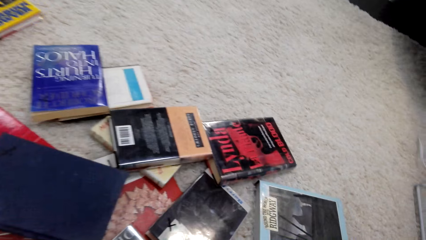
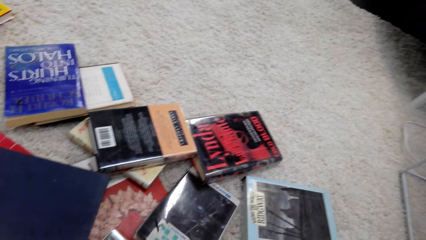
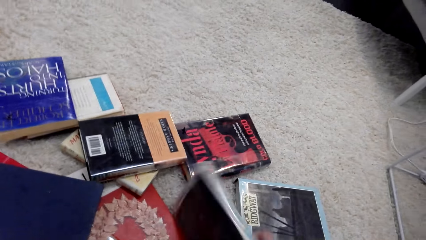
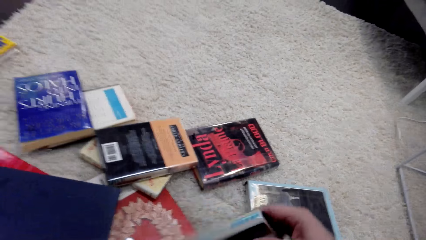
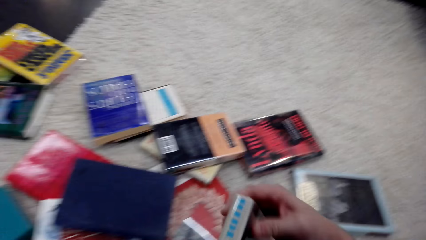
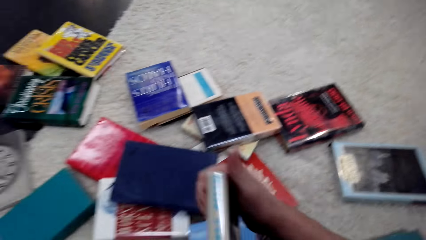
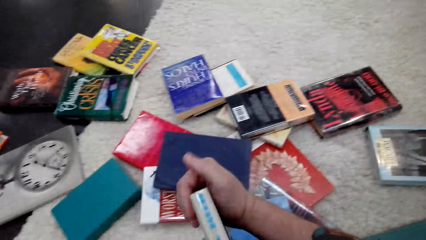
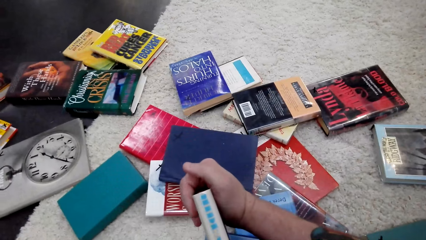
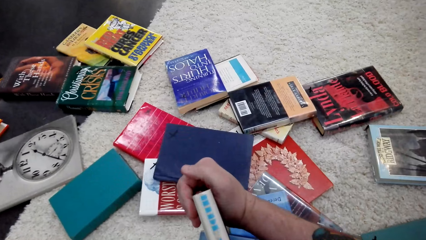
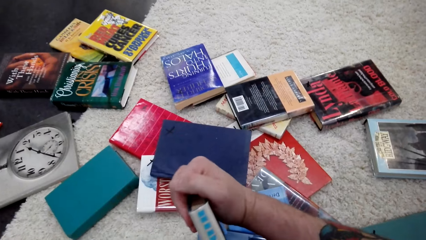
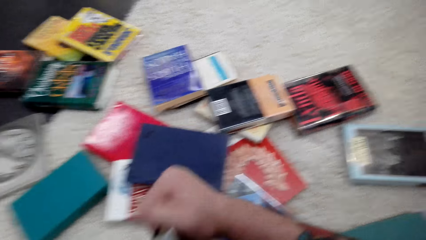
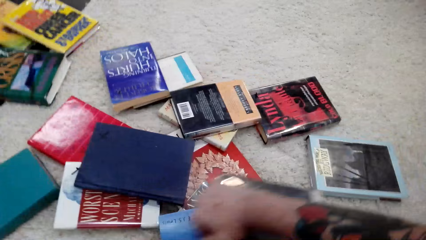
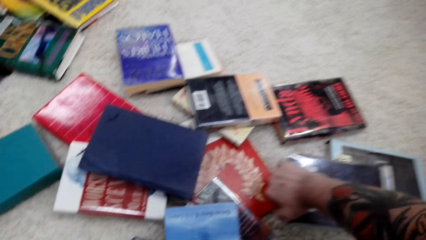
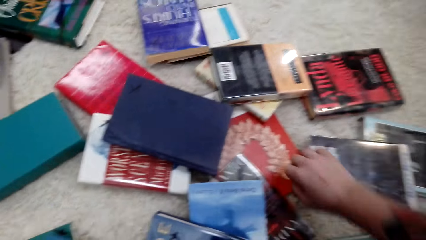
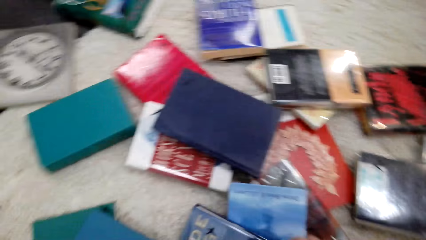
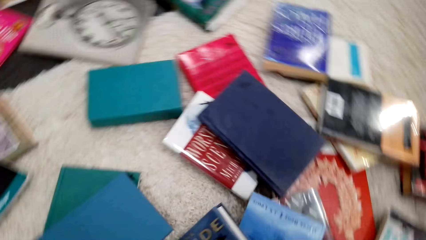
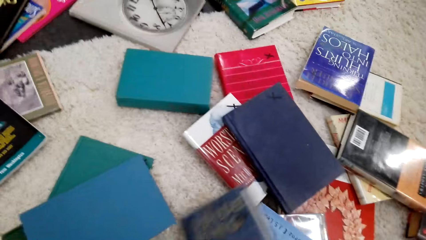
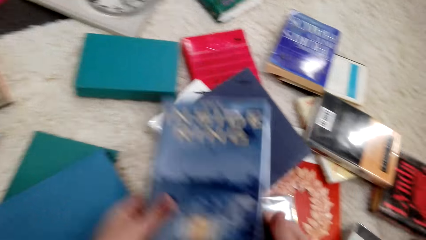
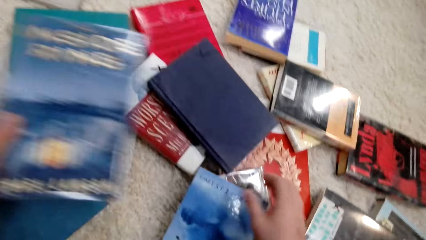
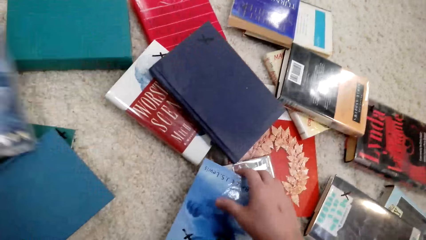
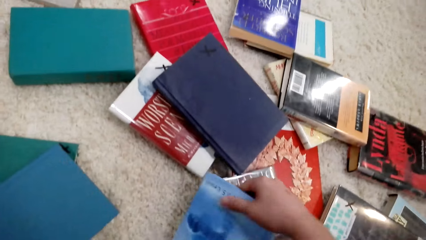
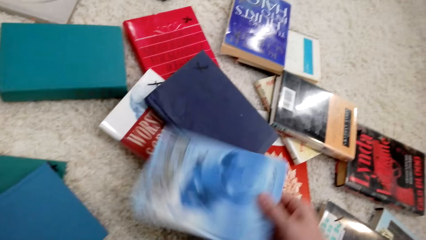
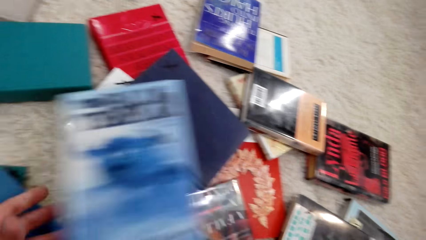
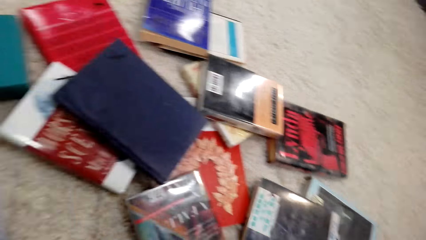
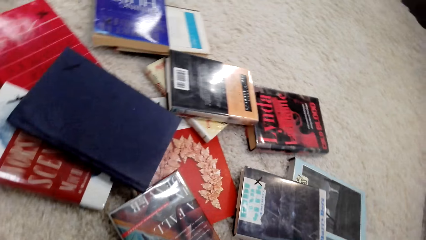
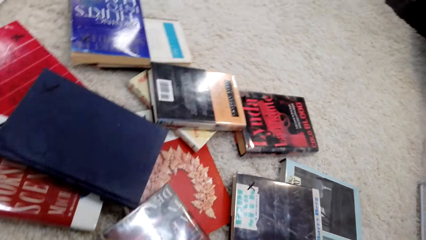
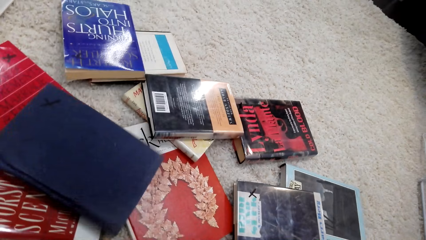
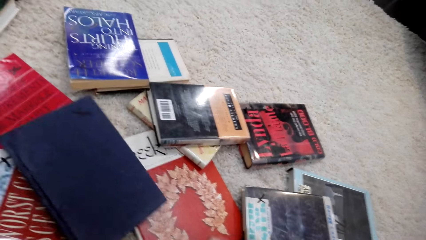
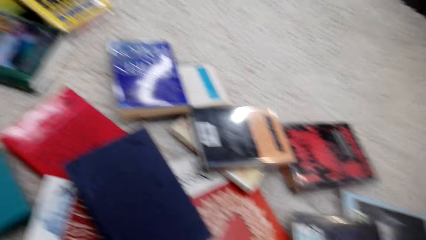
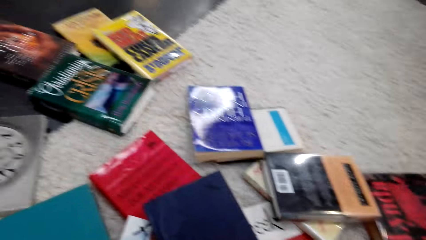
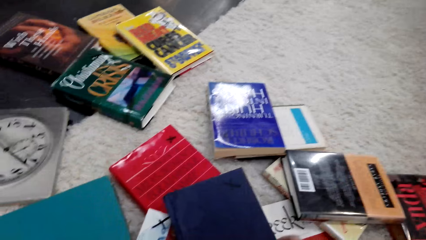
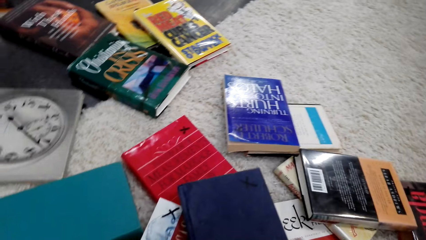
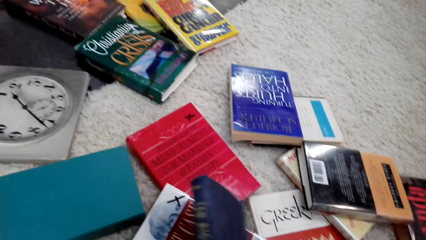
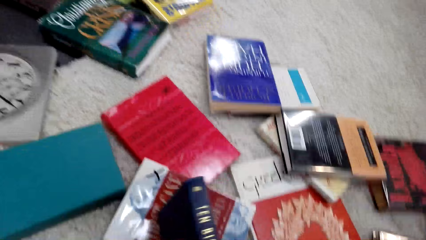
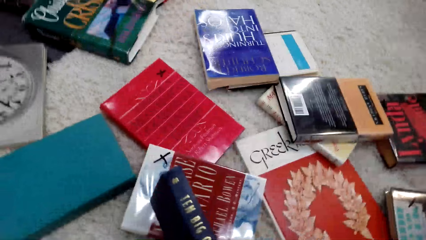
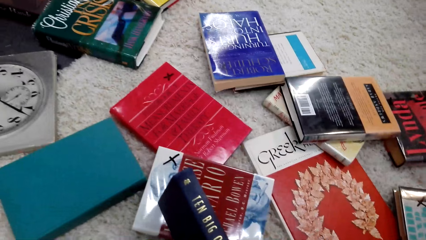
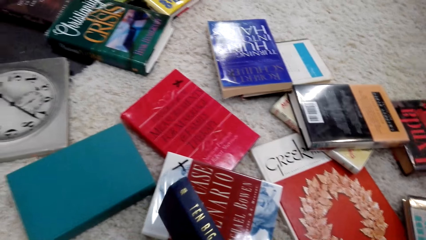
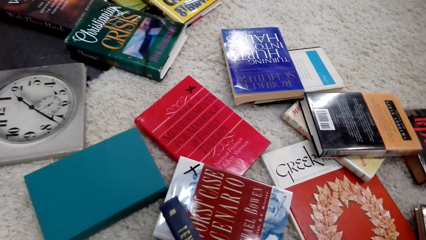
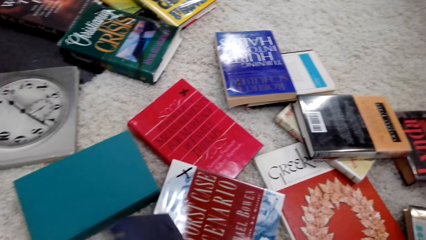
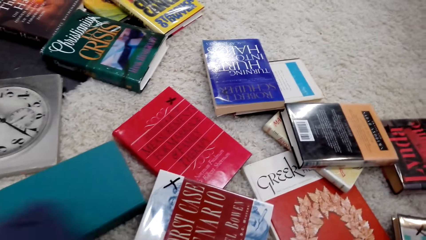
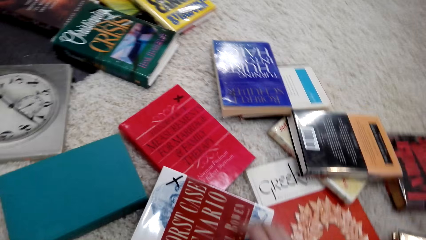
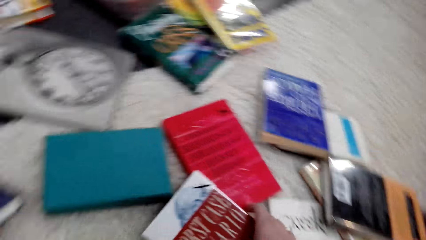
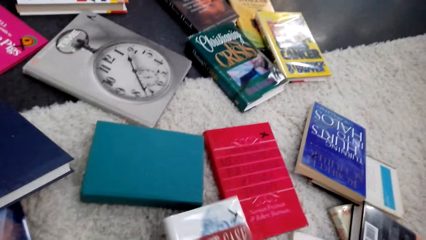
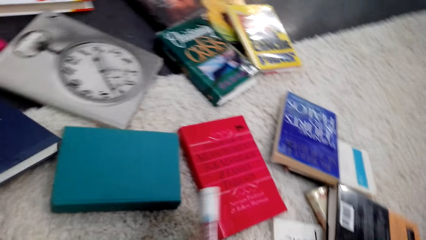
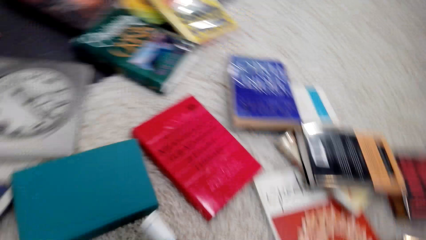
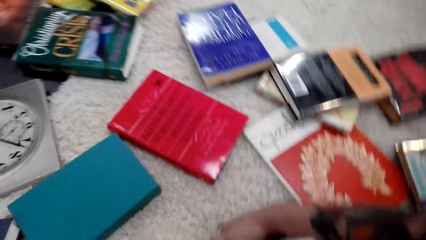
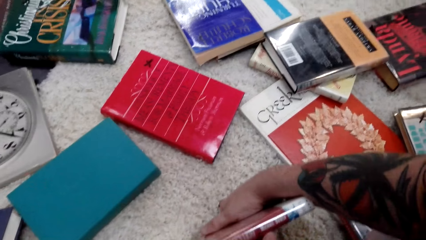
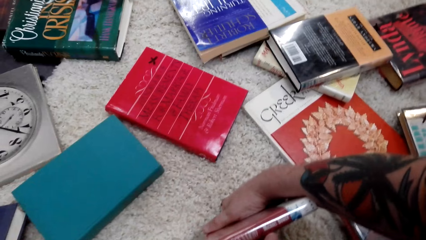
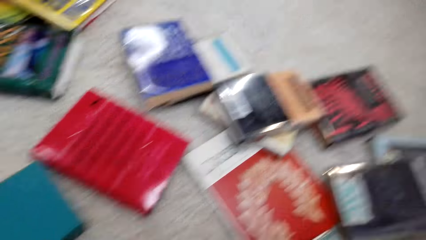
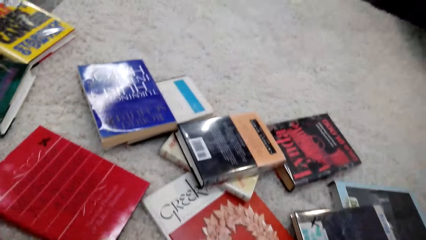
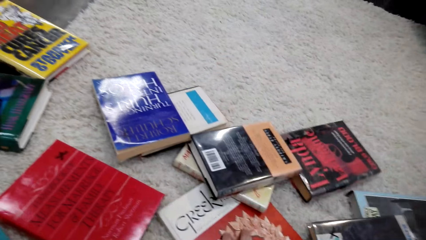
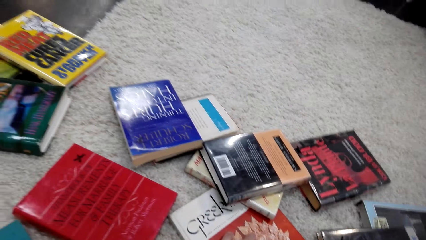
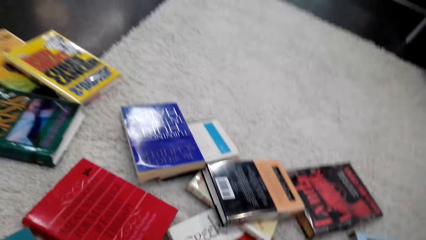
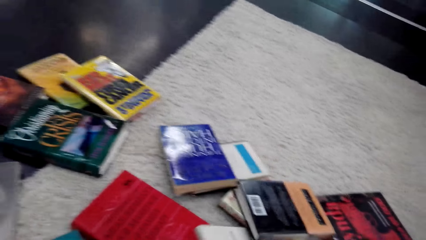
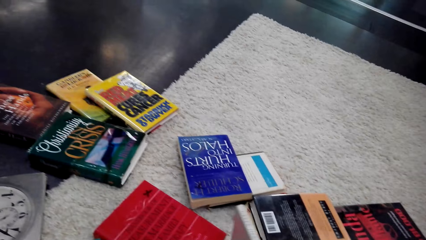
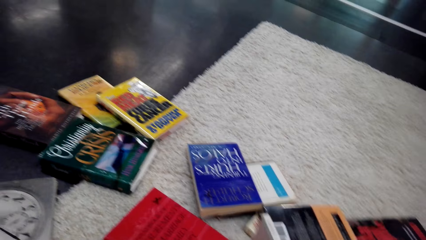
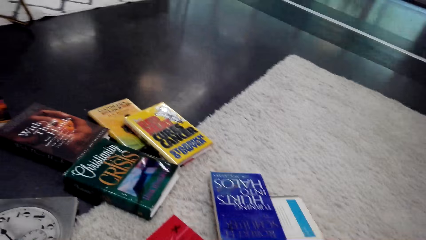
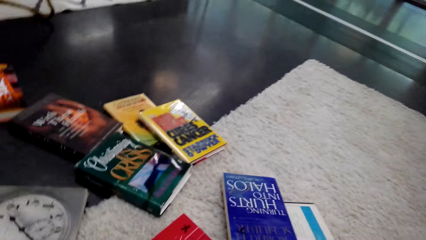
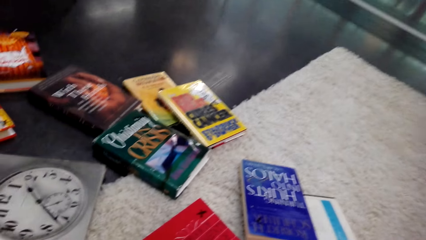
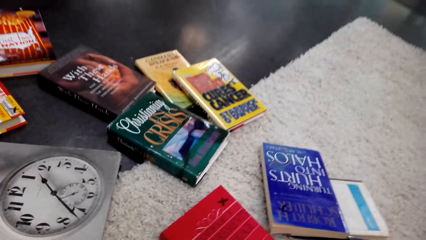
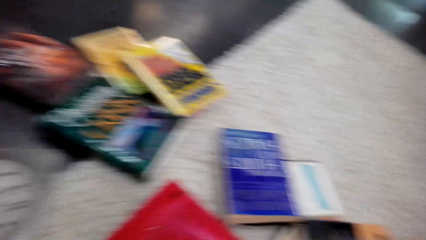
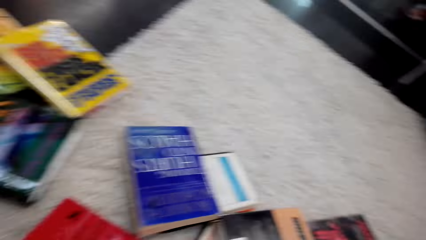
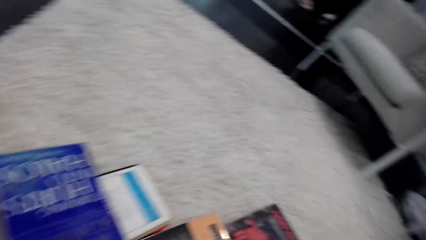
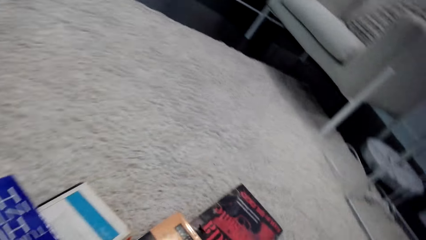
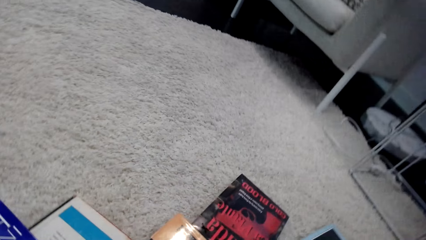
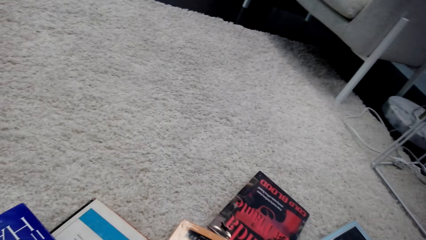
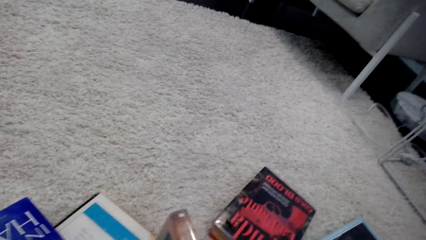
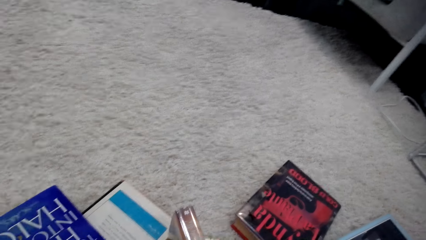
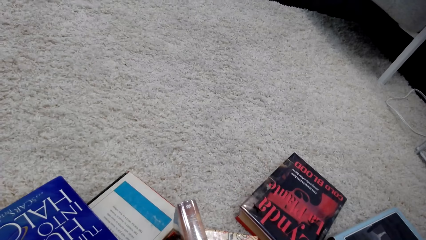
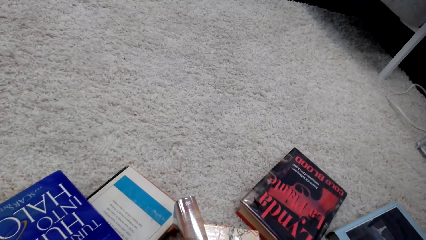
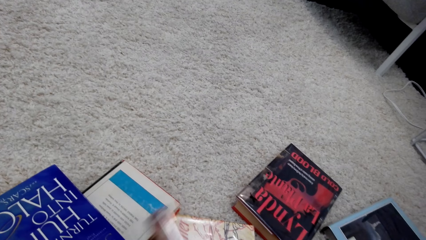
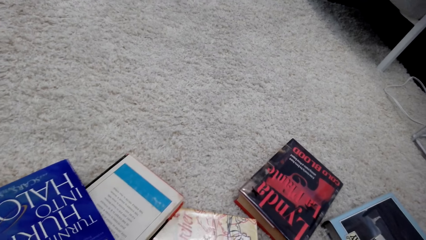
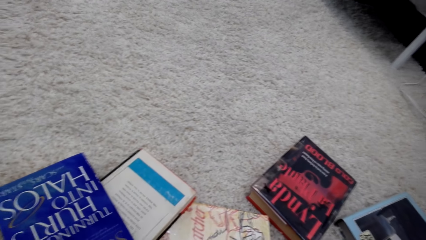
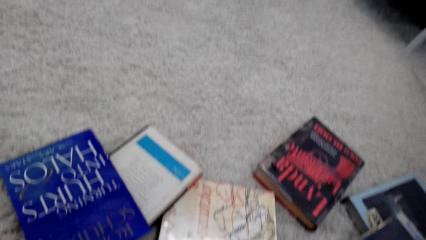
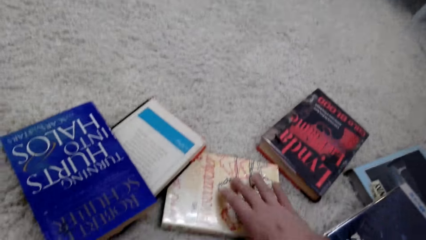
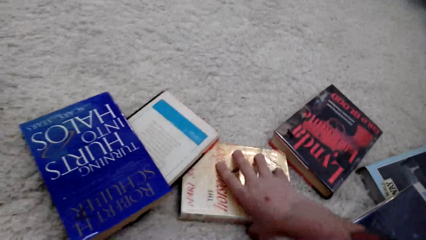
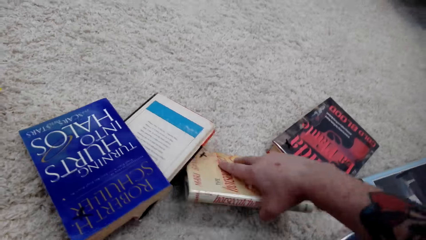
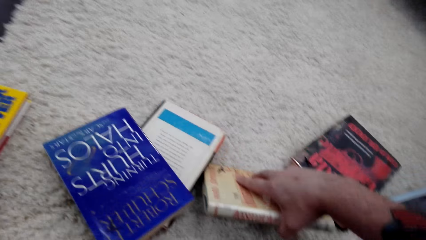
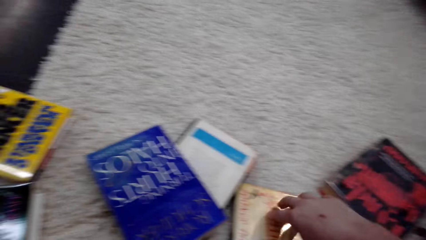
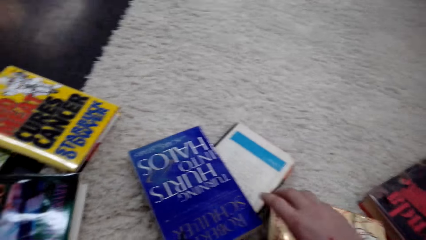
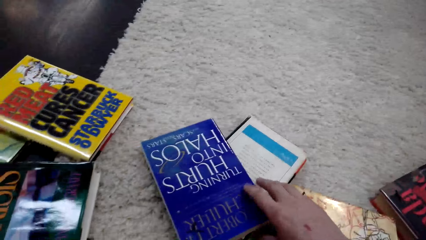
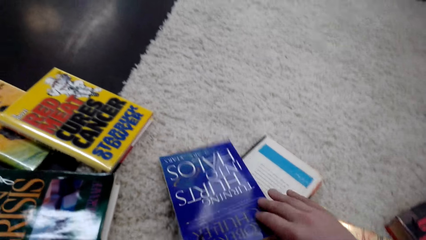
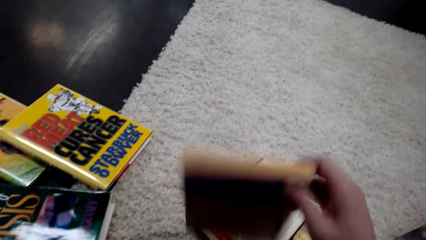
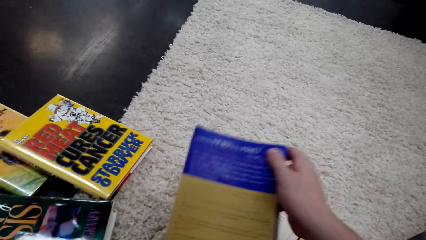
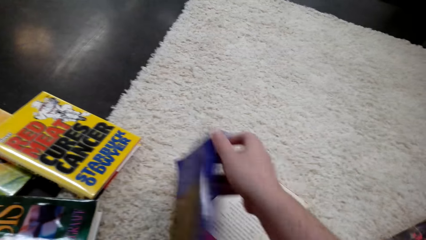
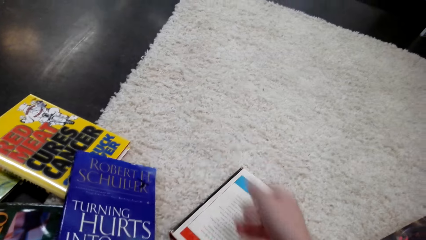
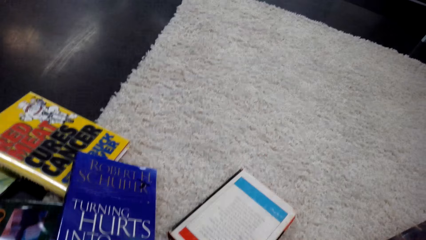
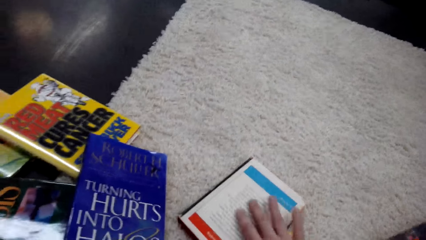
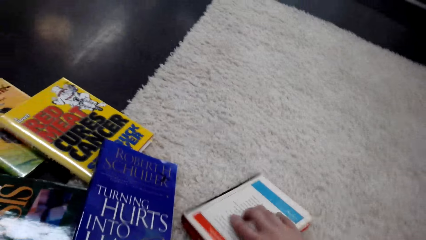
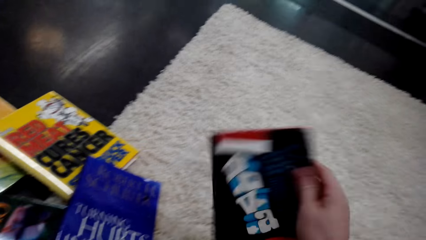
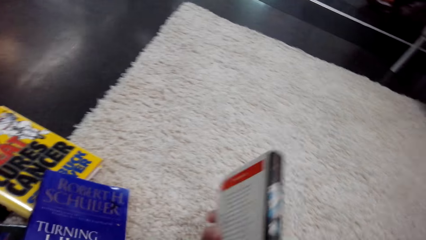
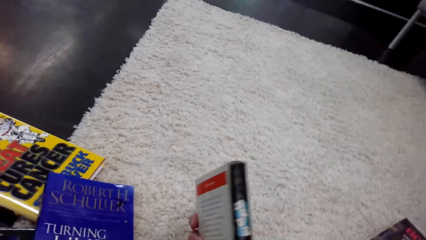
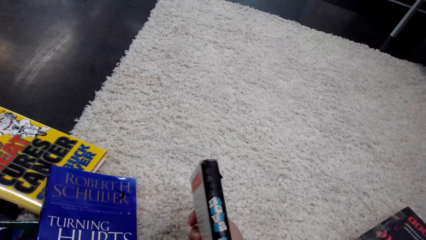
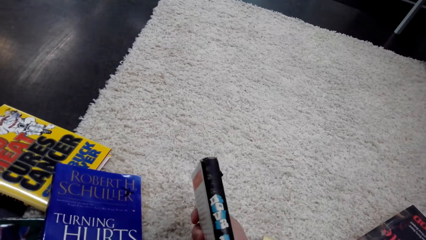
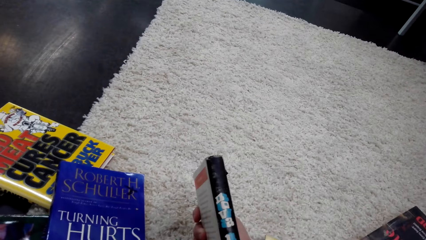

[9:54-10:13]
The camera wearer drops the book. They pick up the book. They examine the book. They drop the book. They move the books. They pick up the books. They examine the book. They search the books on the floor. They drop the book. They pick up the book. They drop the book. They carry the book in the hand. They look around. They pick up the book. They examine the book. They drop the book. They touch the book. They pick up the book. They drop the book. They pick up the book.
